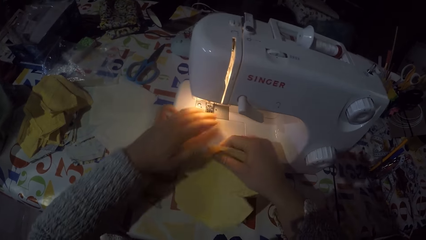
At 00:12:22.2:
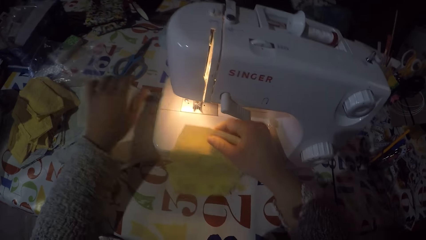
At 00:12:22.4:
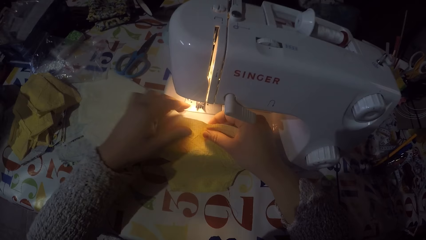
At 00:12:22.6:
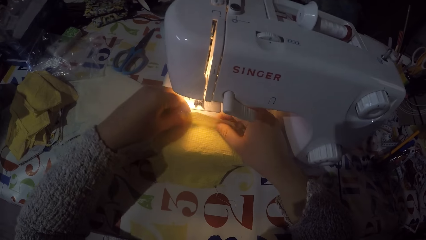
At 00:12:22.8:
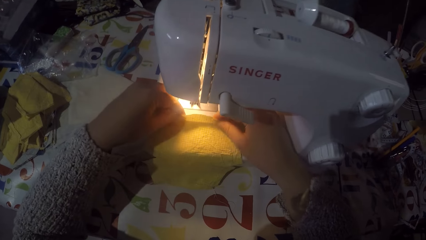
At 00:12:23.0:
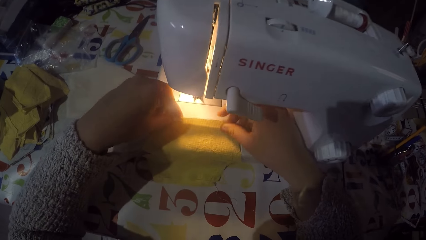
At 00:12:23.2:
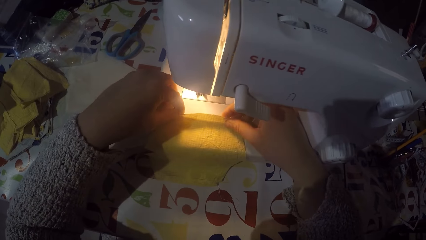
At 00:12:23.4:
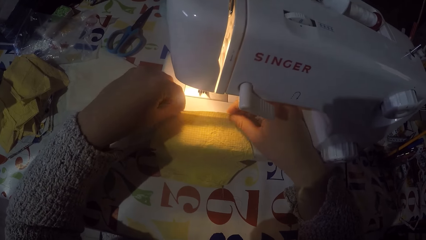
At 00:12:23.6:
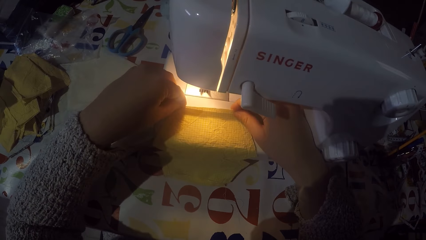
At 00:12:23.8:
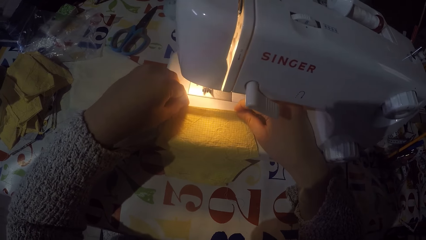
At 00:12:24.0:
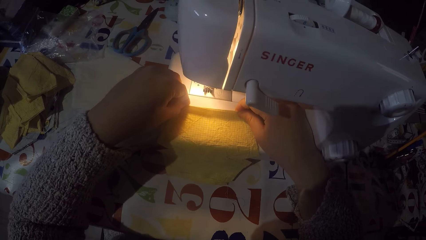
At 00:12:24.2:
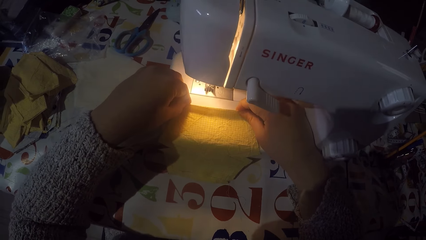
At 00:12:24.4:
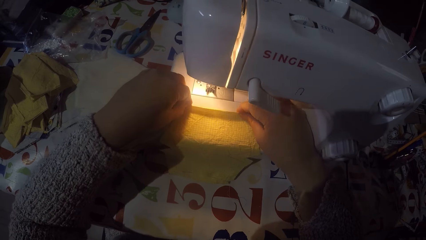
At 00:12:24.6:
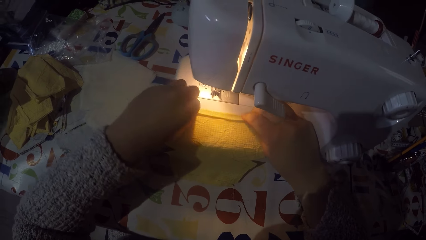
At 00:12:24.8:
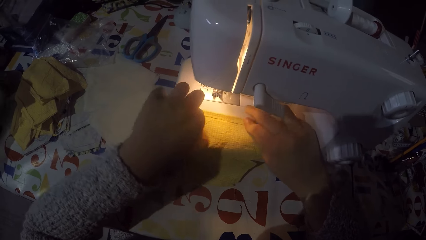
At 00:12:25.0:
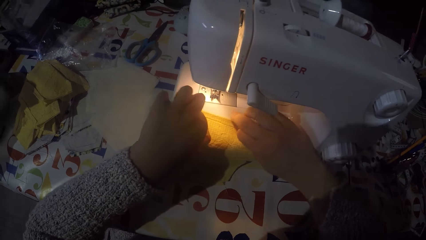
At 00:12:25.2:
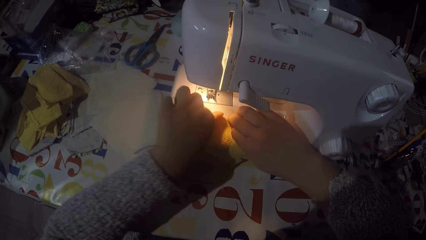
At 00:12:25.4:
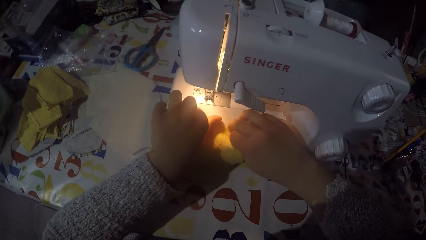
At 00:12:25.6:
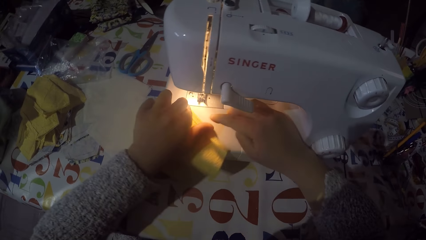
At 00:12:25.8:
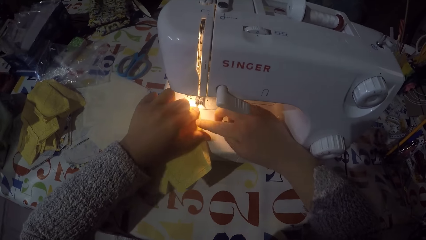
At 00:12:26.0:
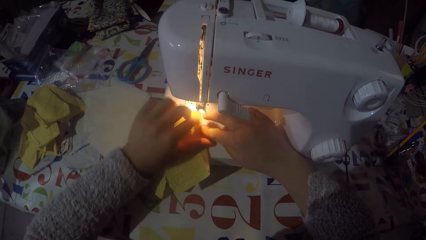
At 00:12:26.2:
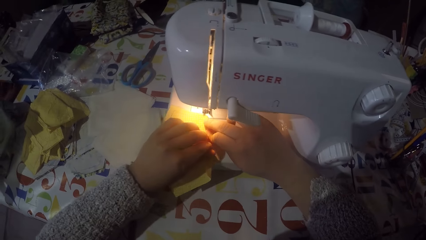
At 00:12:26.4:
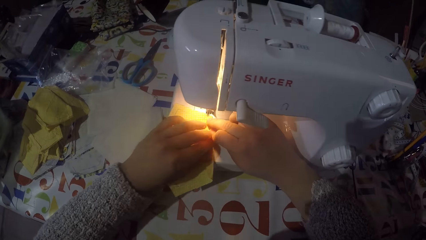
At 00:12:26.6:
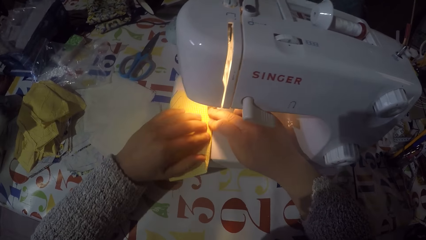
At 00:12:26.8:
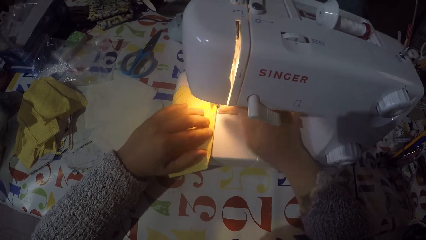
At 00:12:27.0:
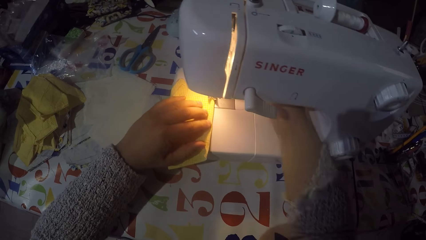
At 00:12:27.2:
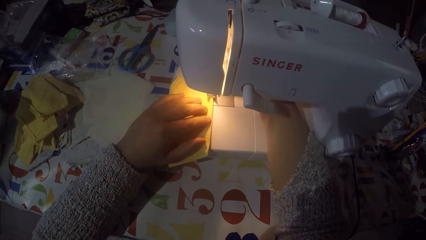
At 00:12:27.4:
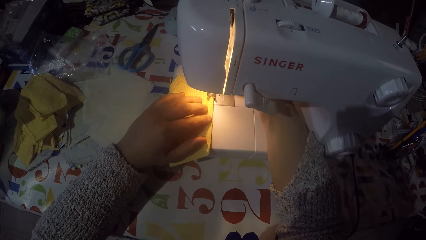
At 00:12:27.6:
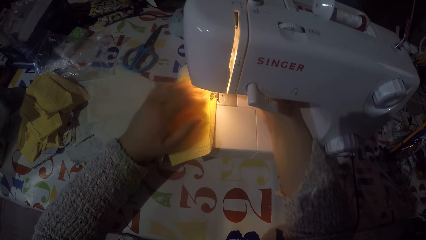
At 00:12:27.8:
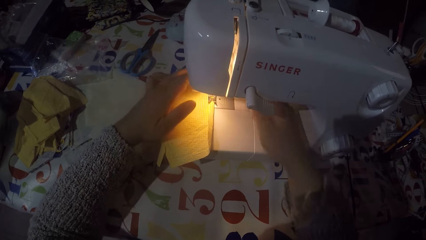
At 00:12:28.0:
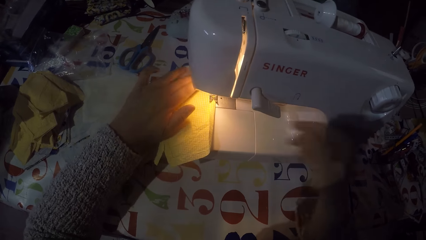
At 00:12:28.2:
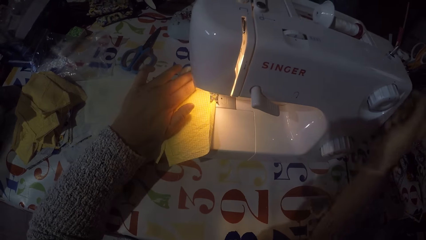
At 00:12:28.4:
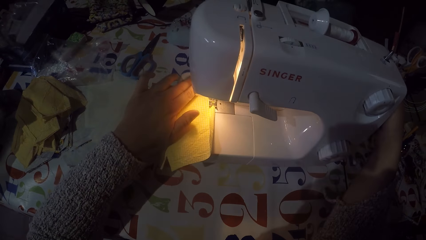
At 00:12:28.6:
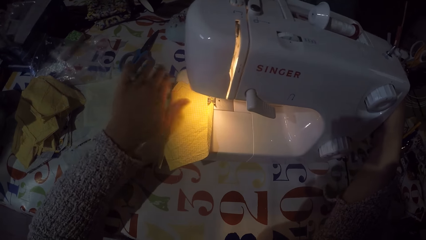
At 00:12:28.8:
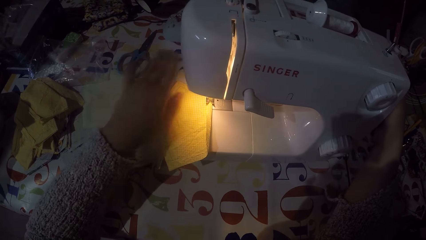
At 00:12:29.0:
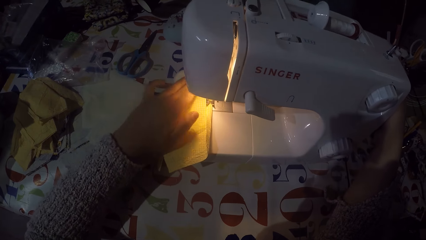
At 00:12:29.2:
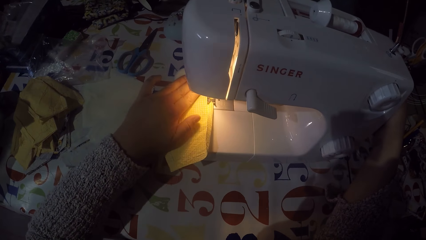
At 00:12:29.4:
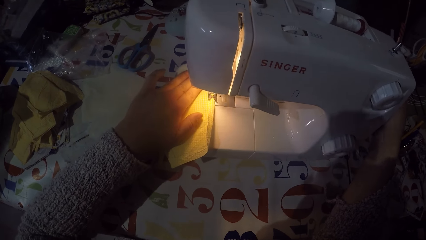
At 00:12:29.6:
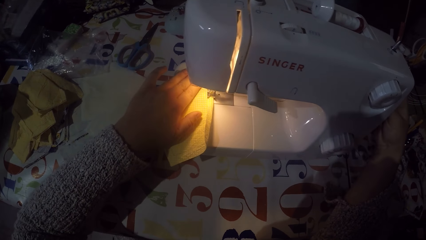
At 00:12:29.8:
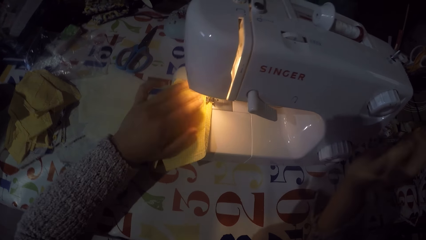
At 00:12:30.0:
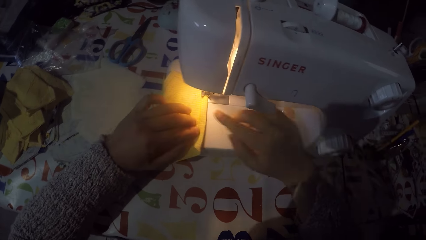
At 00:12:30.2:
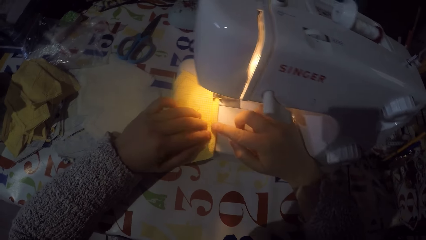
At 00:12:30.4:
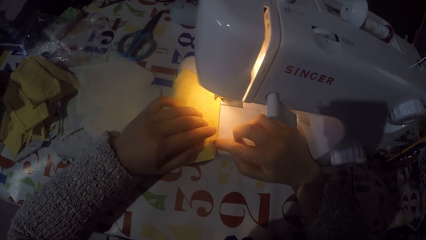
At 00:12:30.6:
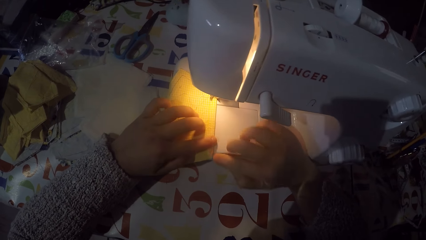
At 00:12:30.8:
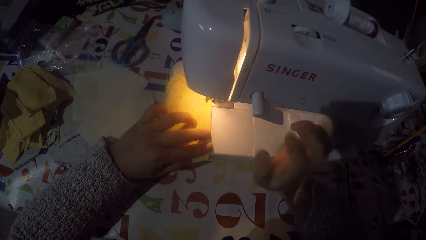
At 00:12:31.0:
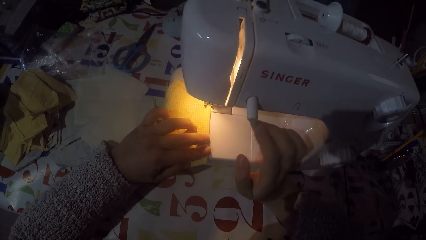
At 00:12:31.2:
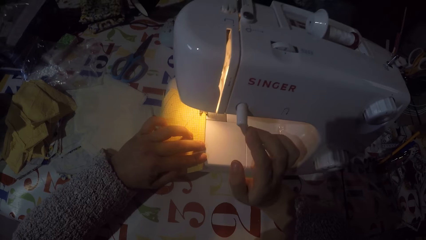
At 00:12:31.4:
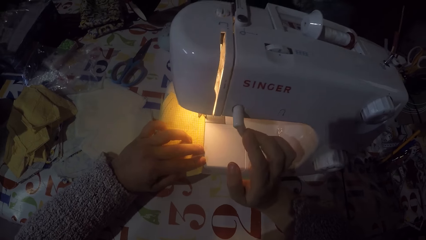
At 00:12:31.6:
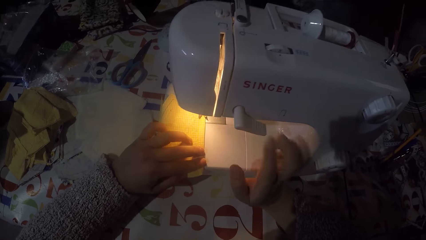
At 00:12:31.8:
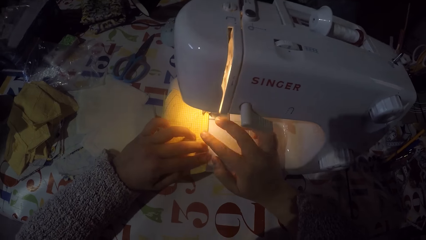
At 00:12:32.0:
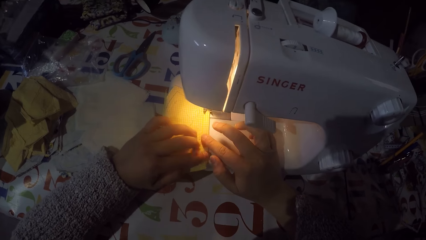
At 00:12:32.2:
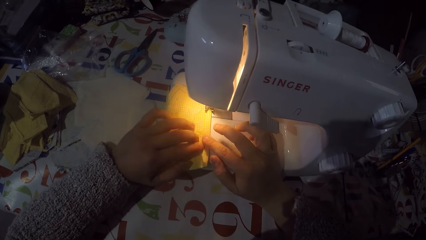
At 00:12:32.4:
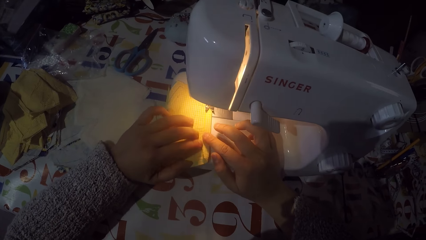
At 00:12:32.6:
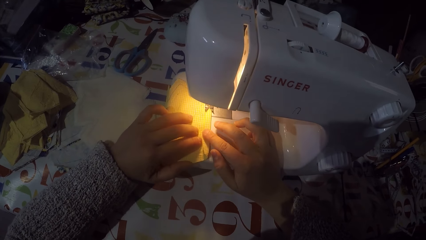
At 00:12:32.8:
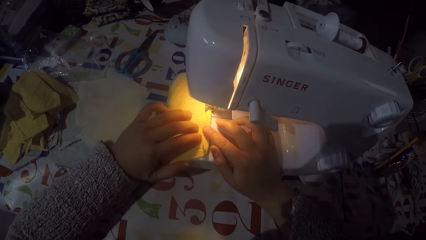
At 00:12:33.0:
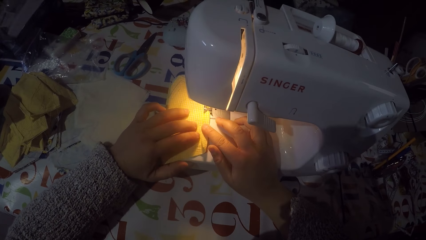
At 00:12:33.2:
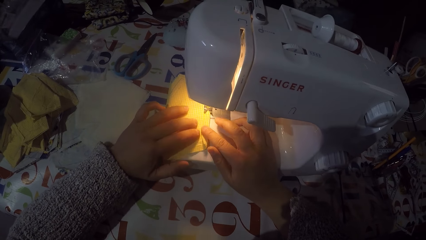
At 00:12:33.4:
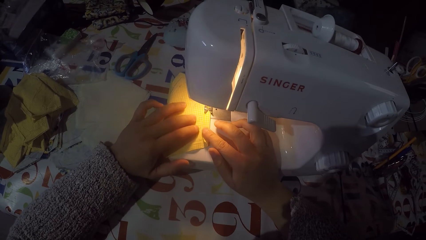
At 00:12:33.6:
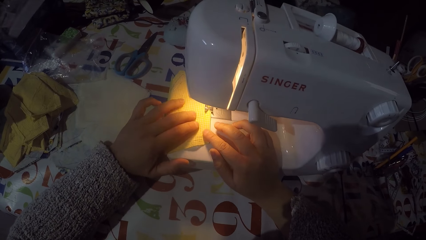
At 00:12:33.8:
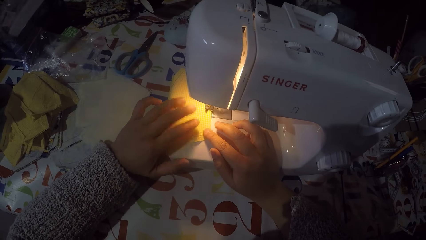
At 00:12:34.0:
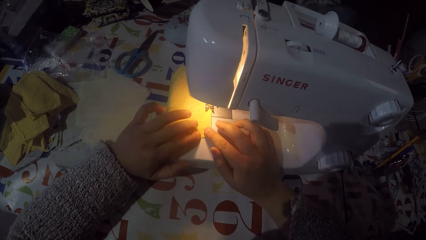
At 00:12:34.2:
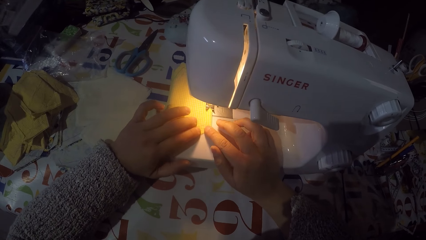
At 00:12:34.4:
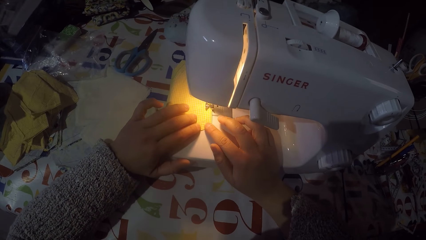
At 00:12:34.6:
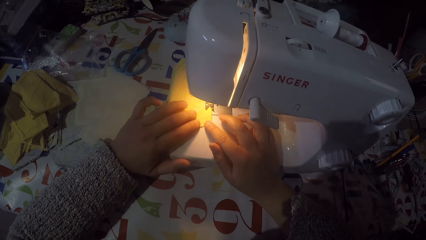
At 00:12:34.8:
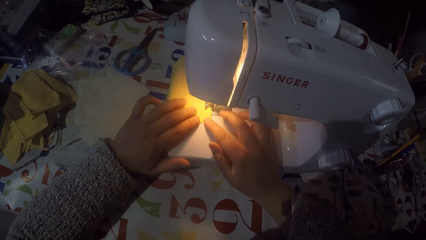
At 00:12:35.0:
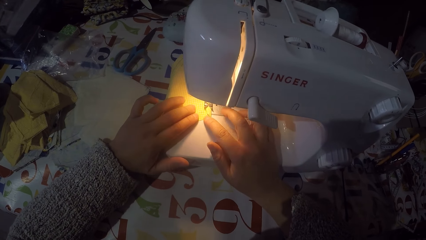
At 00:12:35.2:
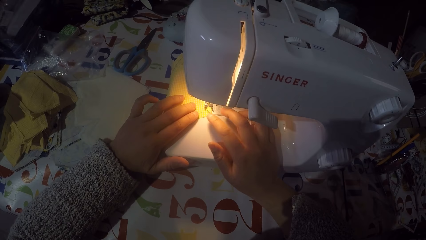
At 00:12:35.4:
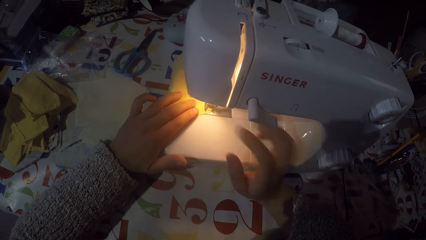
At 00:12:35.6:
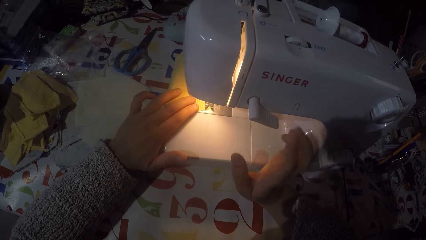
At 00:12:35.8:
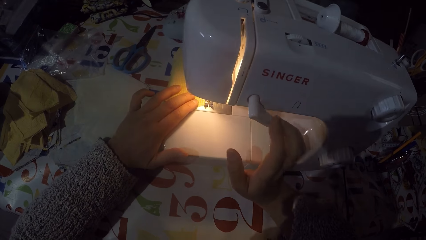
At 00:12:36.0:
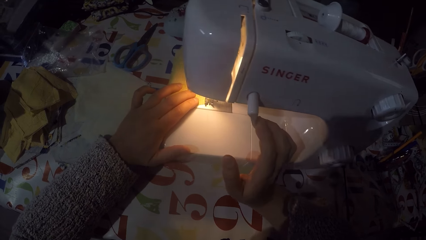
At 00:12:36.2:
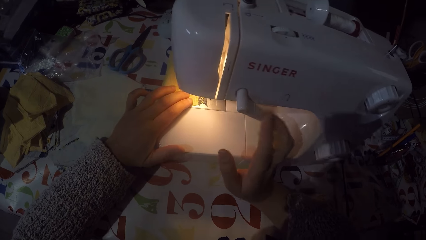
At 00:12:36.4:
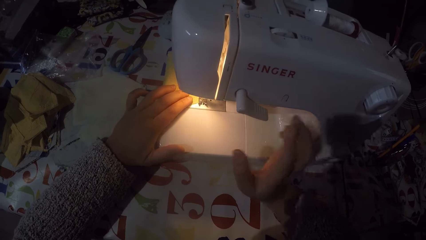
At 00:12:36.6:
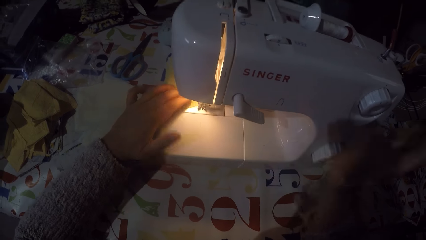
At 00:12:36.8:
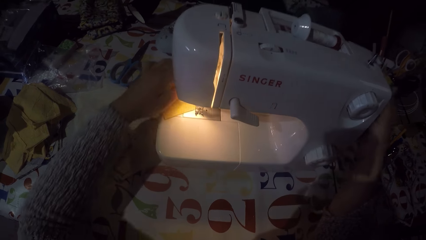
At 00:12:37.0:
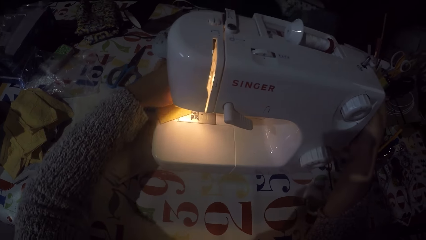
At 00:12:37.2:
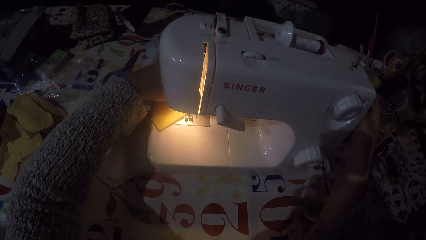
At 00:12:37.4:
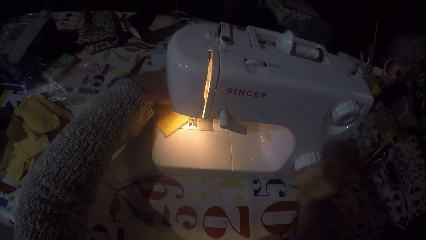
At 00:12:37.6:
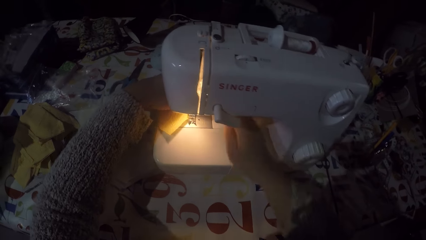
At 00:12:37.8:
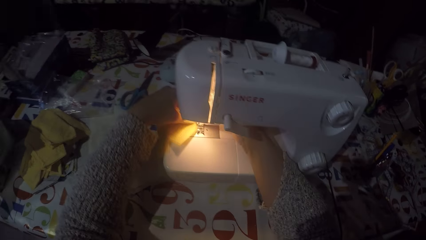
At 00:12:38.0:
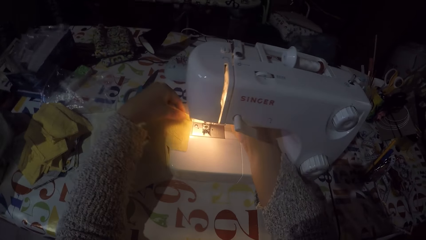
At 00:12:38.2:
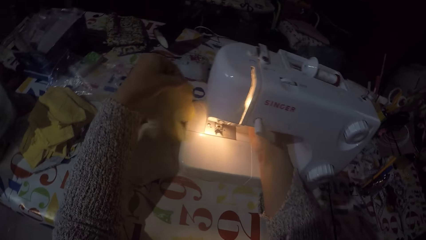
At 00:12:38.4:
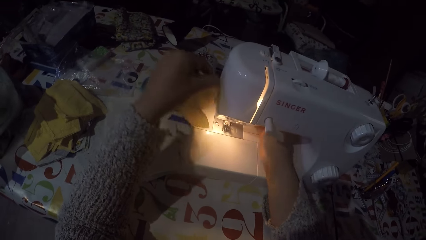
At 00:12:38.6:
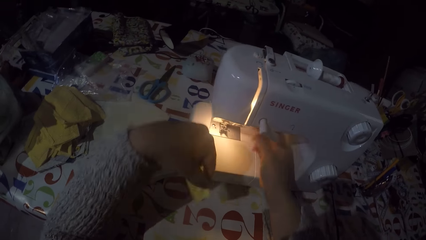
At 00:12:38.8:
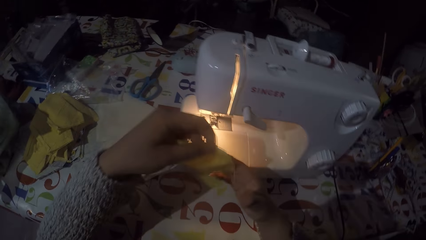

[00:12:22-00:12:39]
The camera wearer puts a piece of cloth on the sewing machine. They fold the piece of cloth. They turn the piece of cloth. They place the piece of cloth on the machine. They touch the hand wheel. They straighten the fold. They fold the piece of cloth. They are sewing the piece of cloth with the machine. They touch the hand wheel. They remove the piece of cloth from the machine. They cut the sewing thread.
